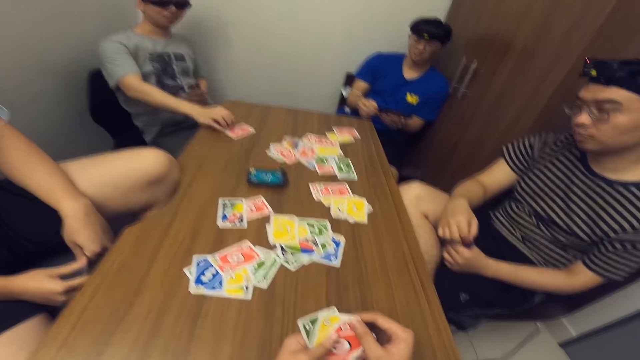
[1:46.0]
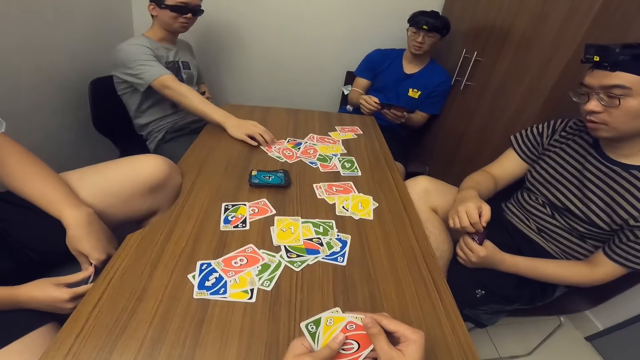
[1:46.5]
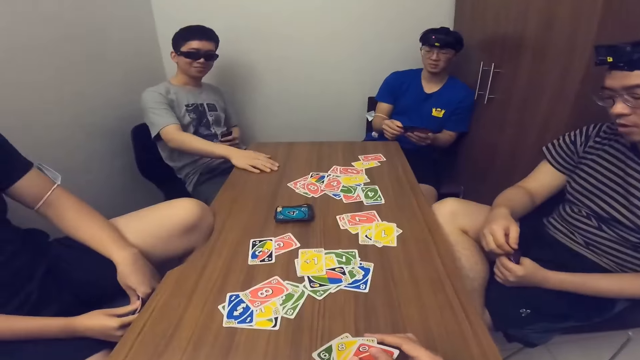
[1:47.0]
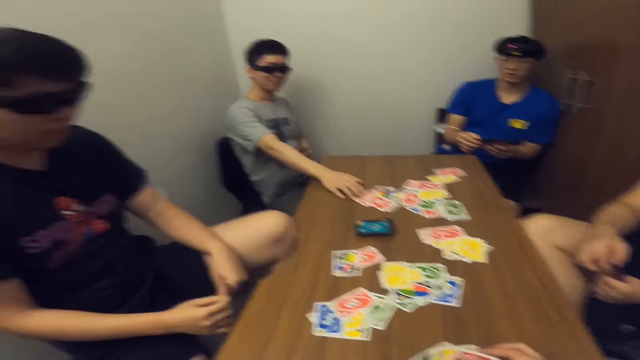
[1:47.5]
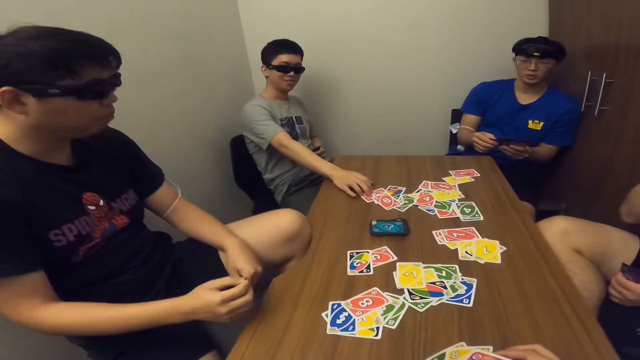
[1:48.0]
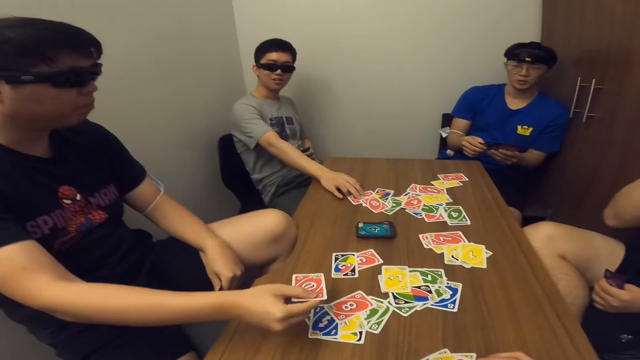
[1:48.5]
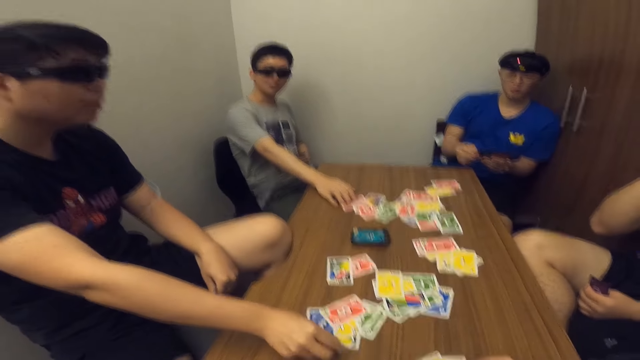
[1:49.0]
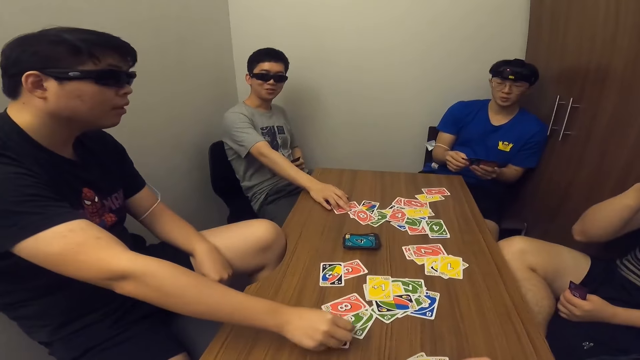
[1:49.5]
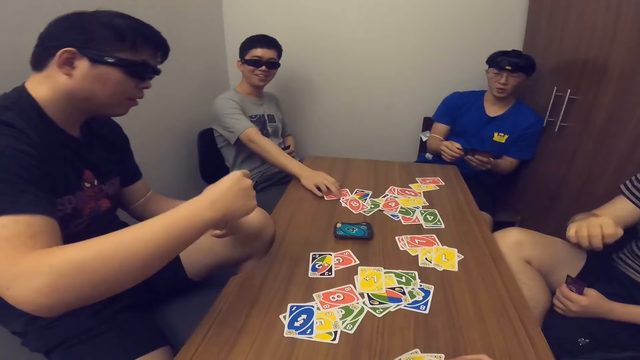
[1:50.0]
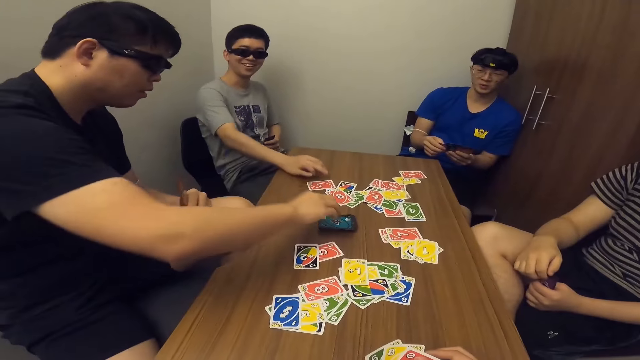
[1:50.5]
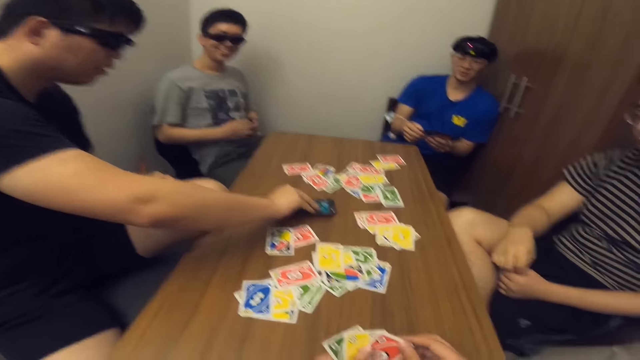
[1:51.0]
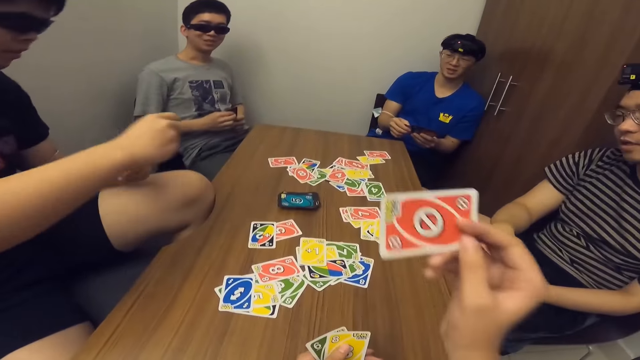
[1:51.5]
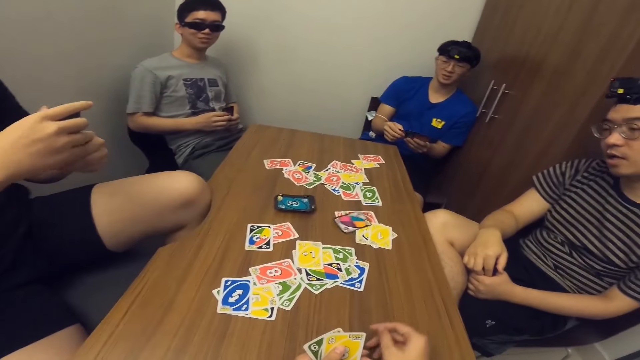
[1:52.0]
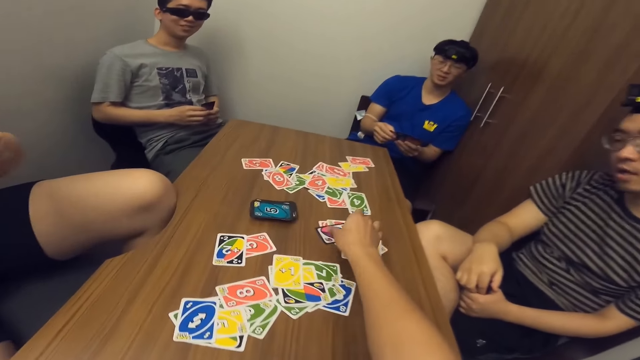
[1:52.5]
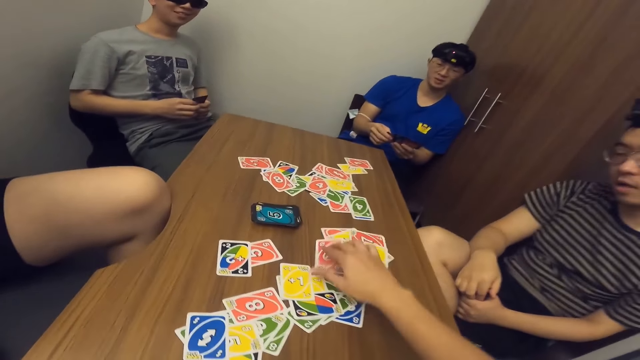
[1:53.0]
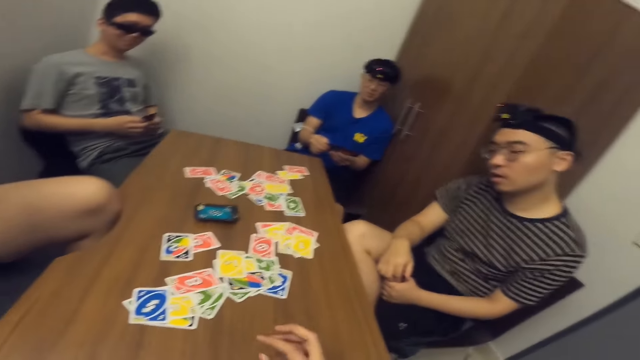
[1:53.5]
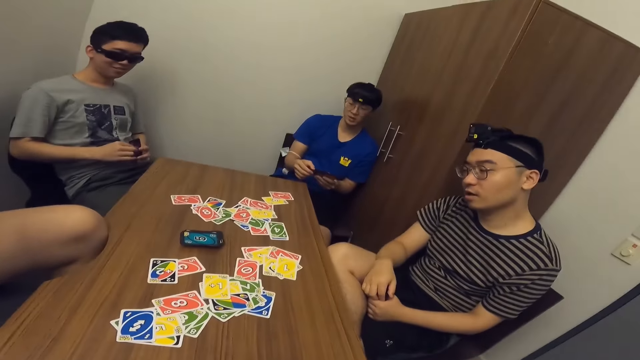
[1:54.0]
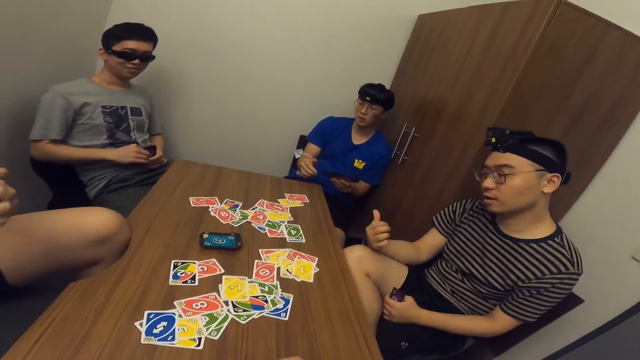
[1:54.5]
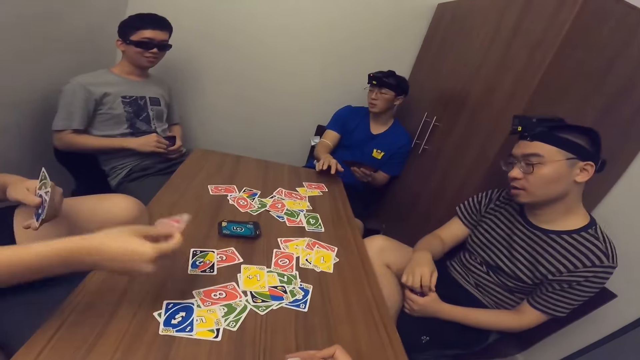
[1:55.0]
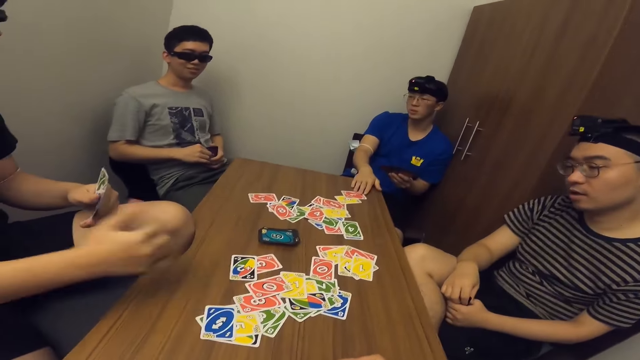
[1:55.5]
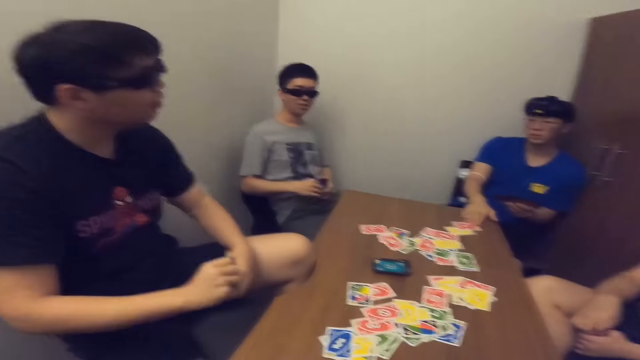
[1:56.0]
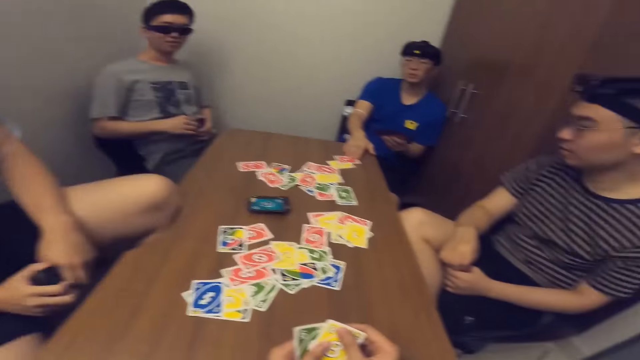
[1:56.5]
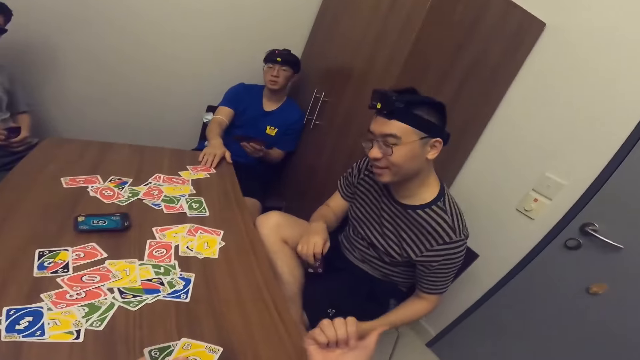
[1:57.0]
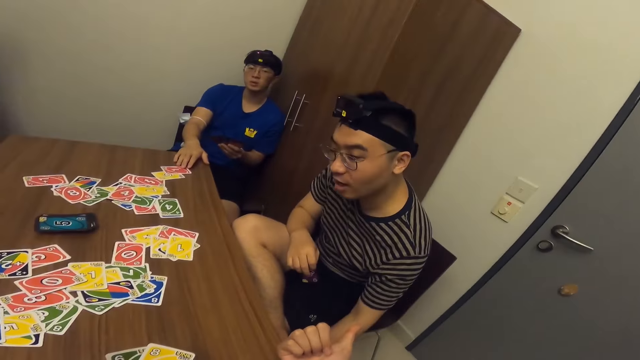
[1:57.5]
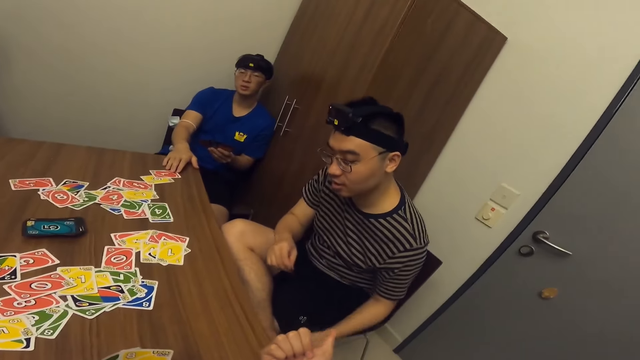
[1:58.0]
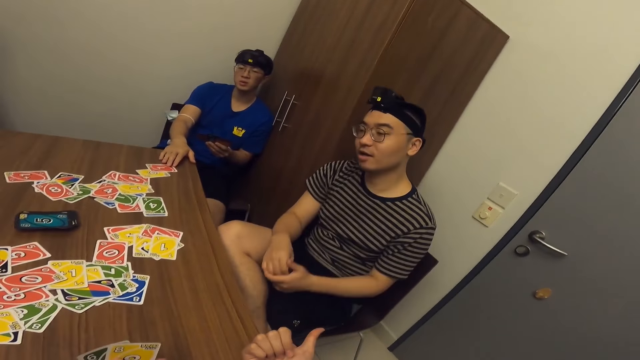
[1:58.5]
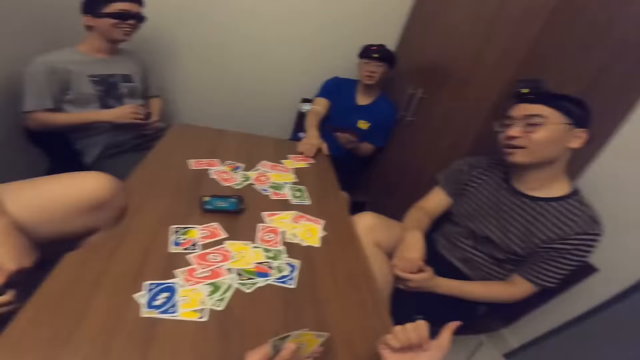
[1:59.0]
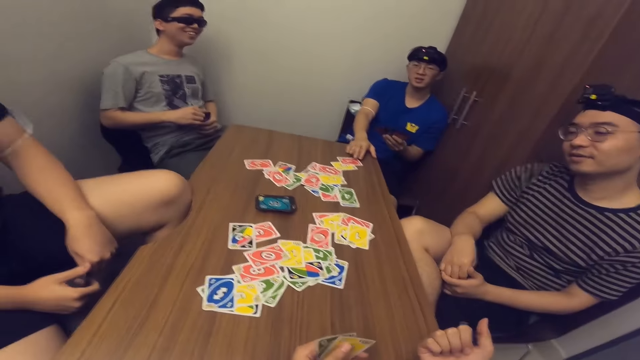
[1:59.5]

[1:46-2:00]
A man drops a card on the table with his right hand. He picks a card from the table. Another man places a card on the table. He picks a card from the deck of cards on the table with his right hand. The camera wearer drops a card on the table with his right hand. He flips a card from the table. The other man drops a card on the table with his right hand. The camera wearer looks around.

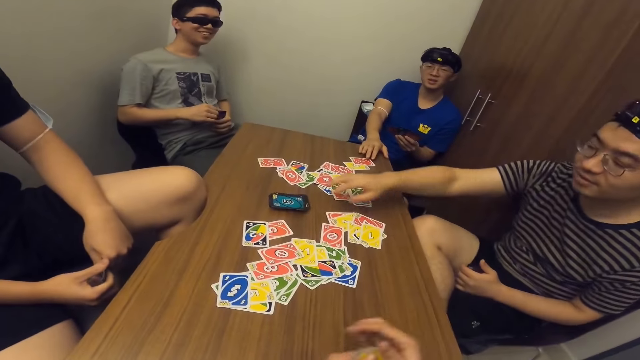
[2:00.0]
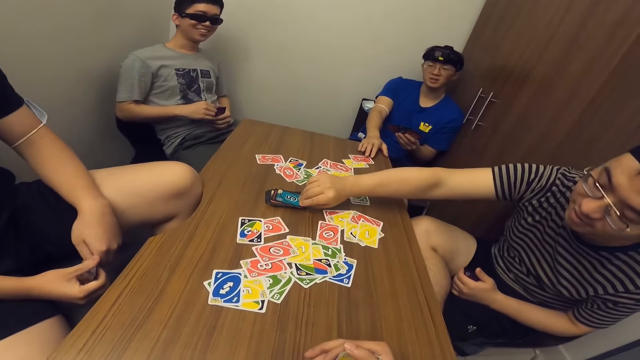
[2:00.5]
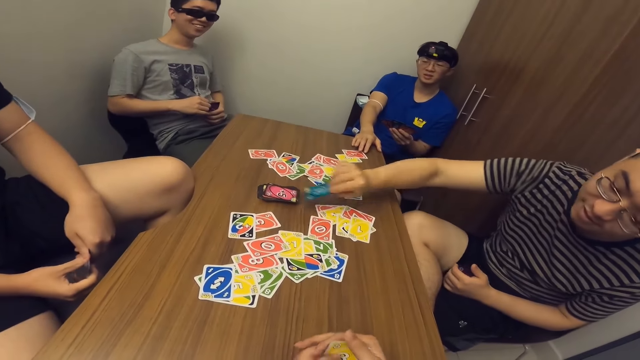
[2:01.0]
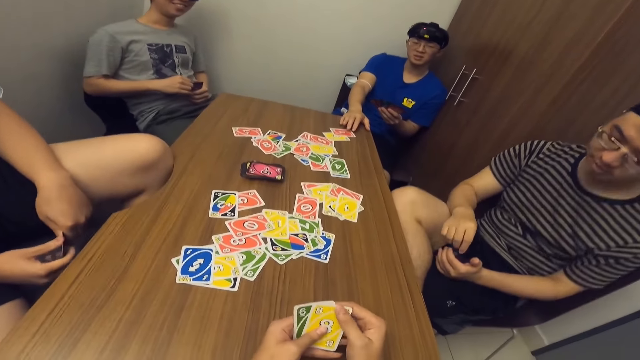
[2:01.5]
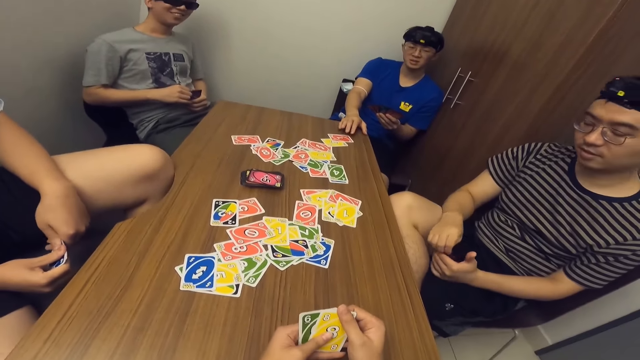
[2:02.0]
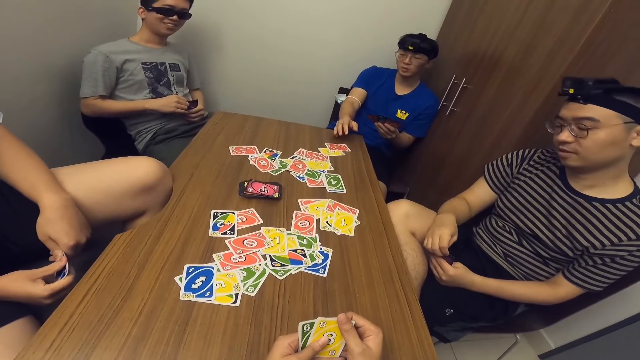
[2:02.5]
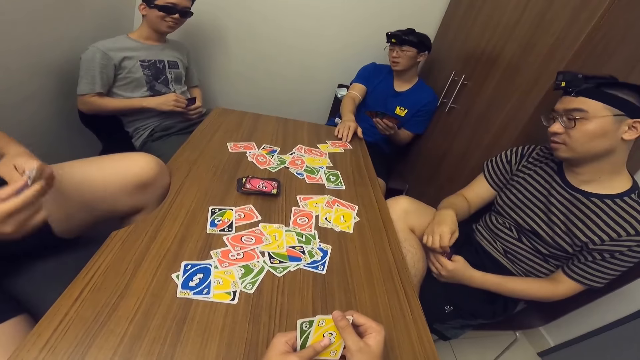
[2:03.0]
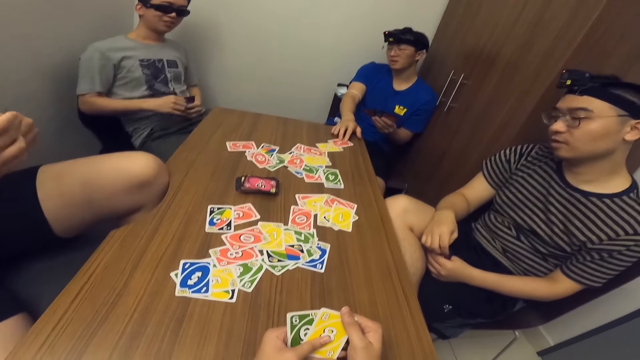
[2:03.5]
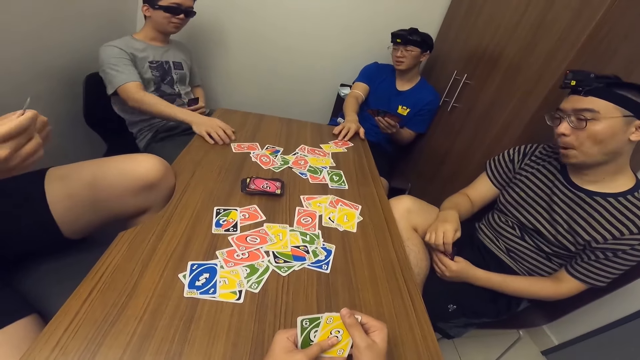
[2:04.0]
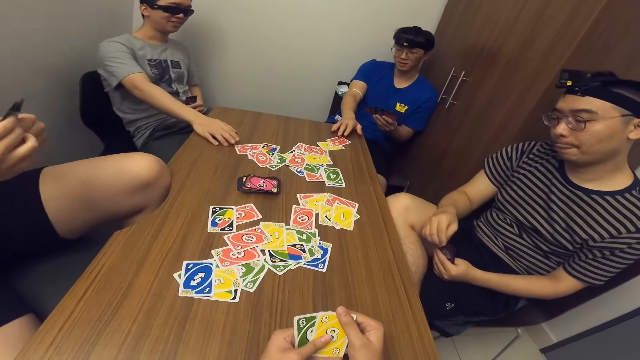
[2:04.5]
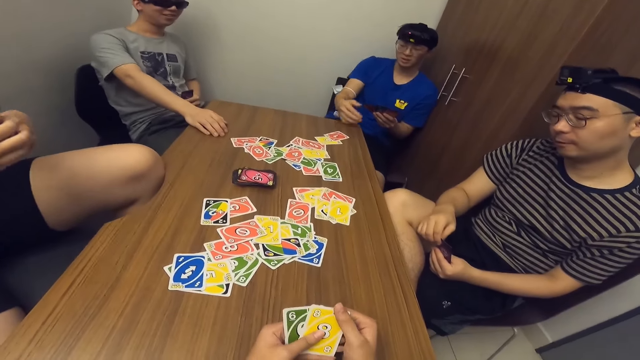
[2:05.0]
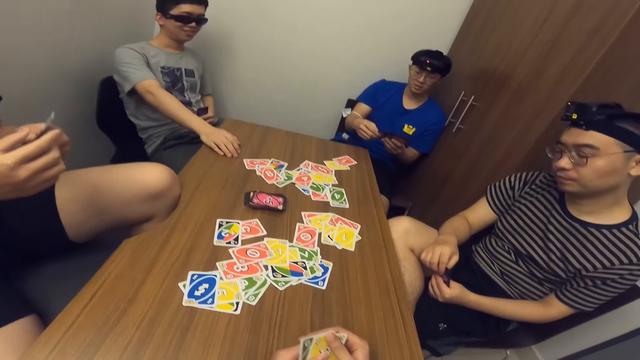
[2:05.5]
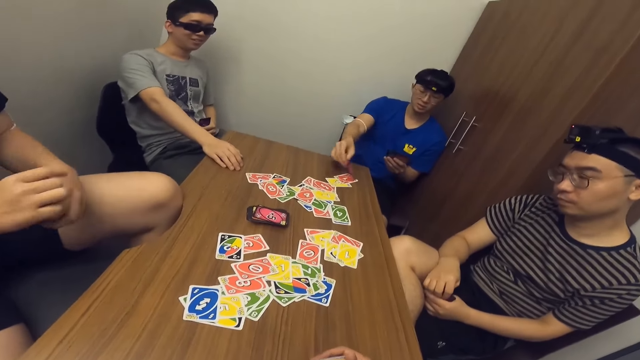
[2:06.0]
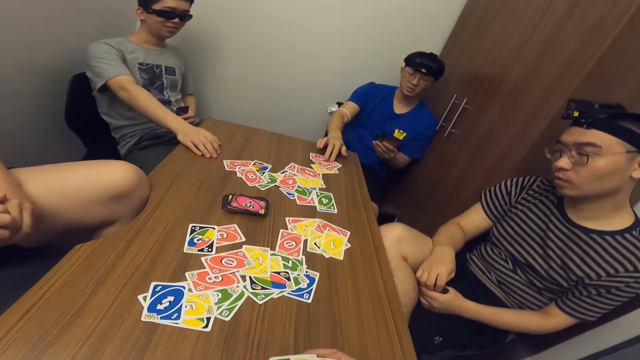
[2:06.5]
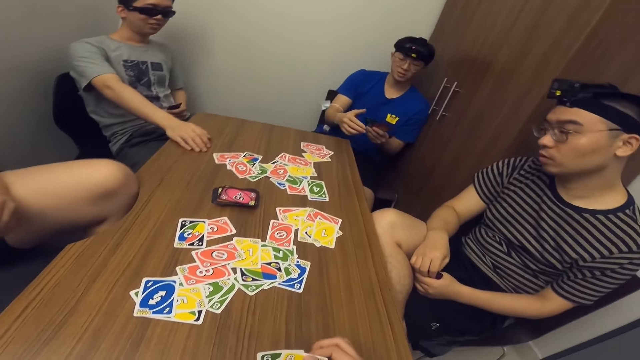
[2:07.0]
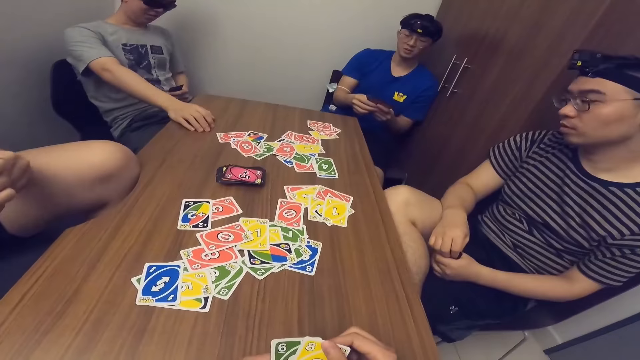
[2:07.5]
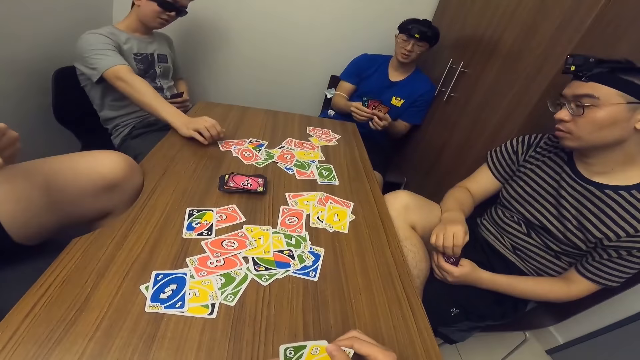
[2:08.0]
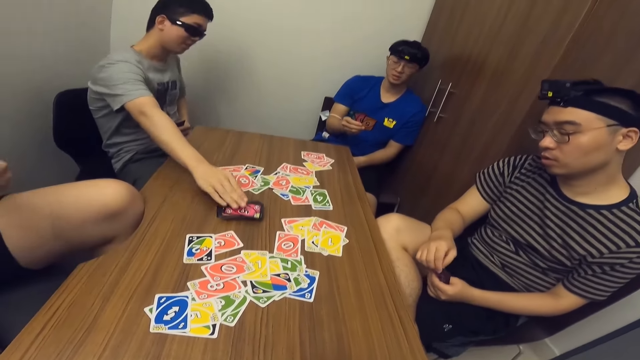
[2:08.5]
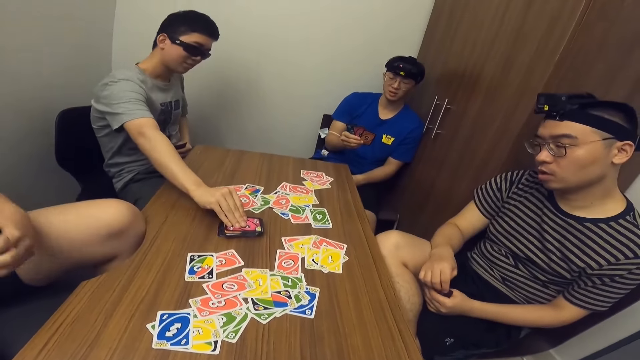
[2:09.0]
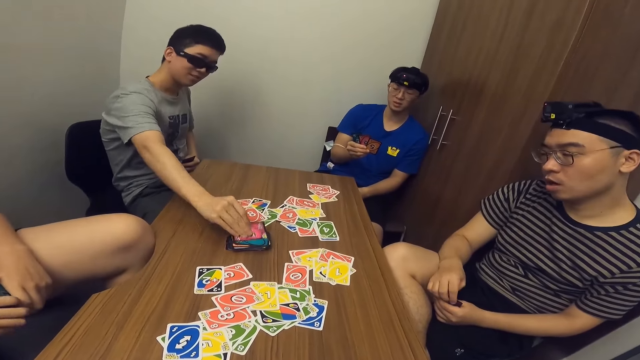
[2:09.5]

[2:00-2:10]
A man picks a card from the deck of cards on the table with his right hand. Another man touches a card on the table. A third man moves a card on the table with his right hand. The second man drops a card on the table with his right hand. The third man picks a card from the deck of cards on the table with his right hand.
